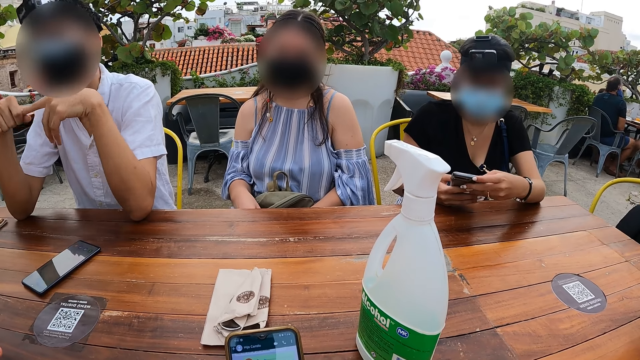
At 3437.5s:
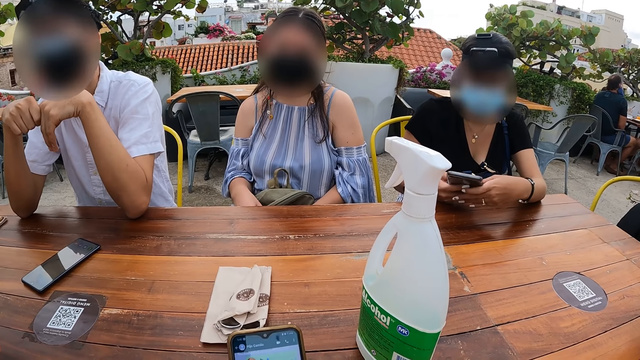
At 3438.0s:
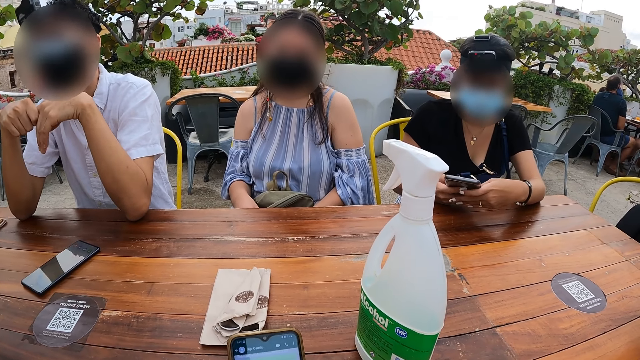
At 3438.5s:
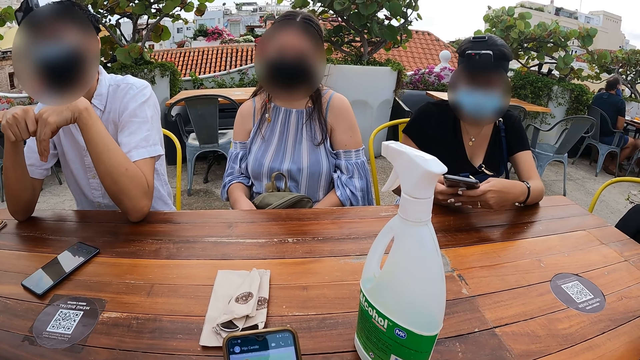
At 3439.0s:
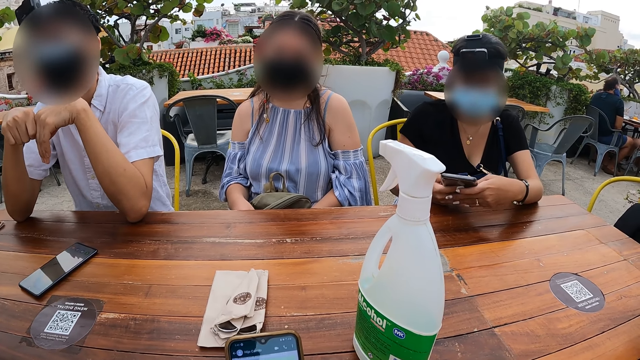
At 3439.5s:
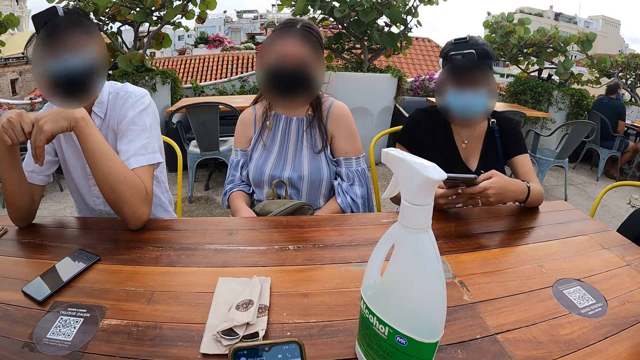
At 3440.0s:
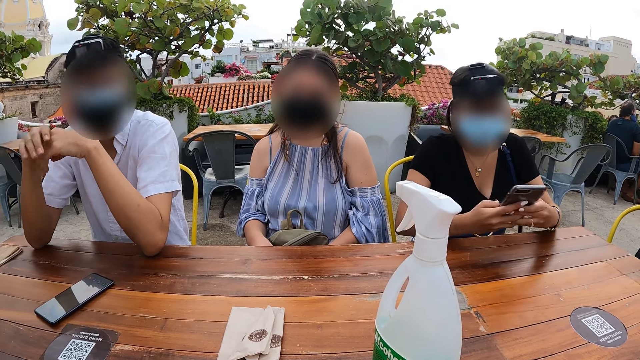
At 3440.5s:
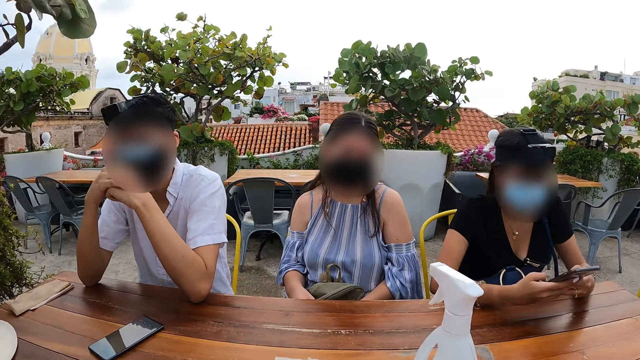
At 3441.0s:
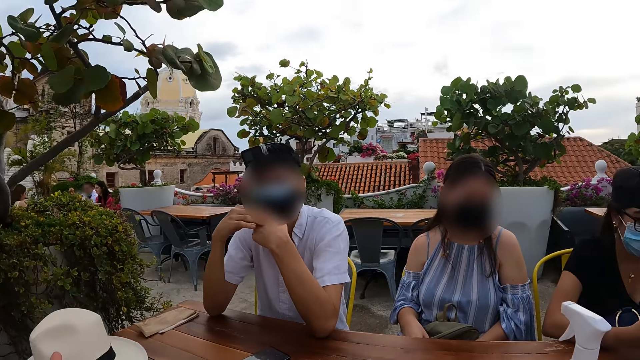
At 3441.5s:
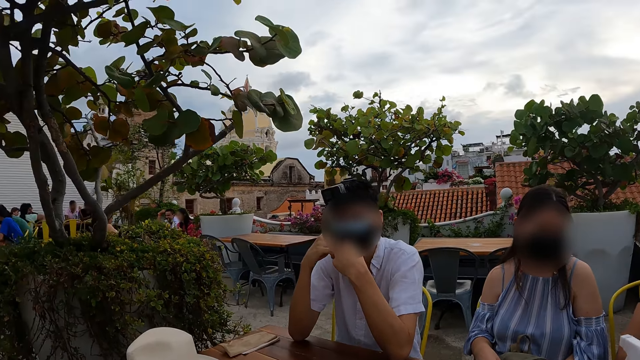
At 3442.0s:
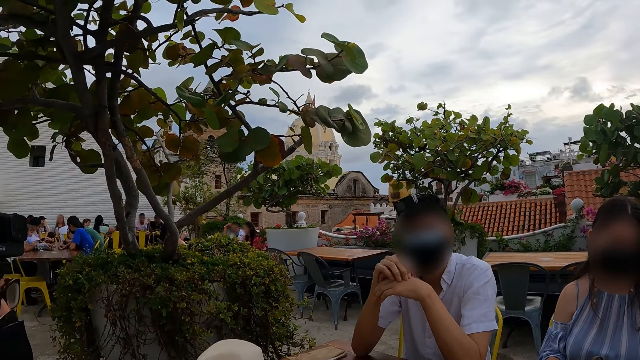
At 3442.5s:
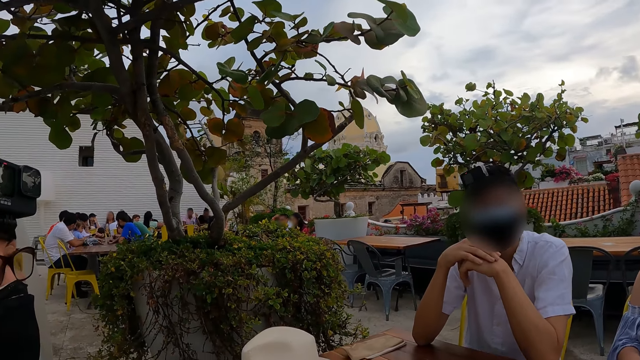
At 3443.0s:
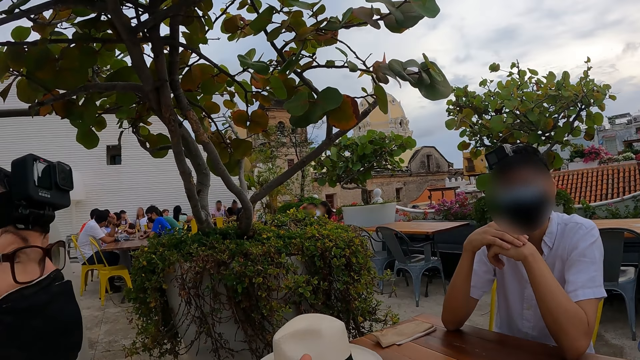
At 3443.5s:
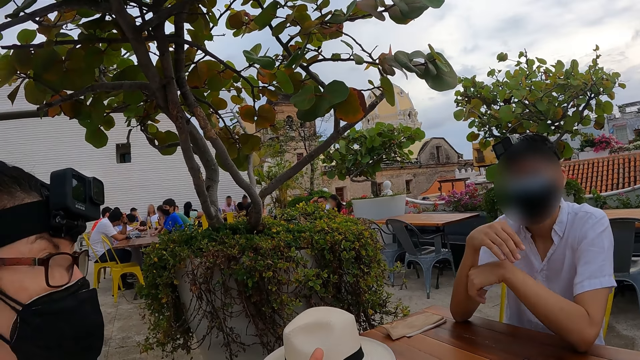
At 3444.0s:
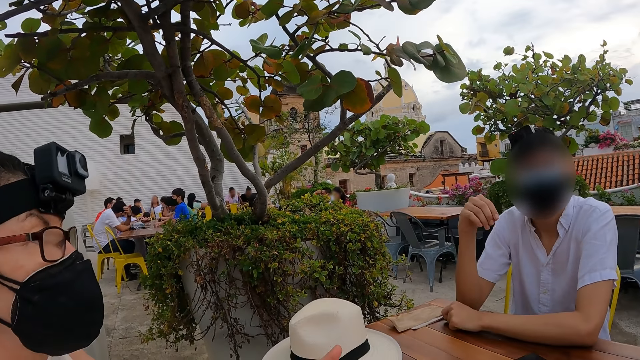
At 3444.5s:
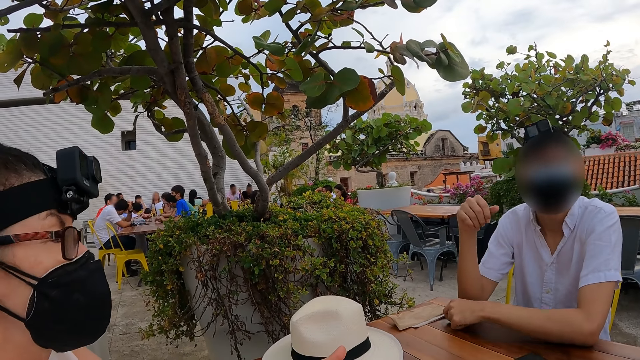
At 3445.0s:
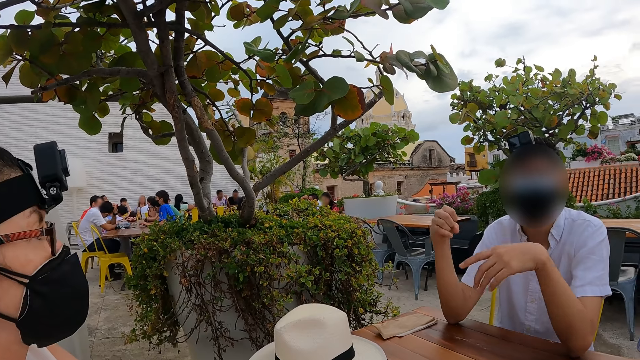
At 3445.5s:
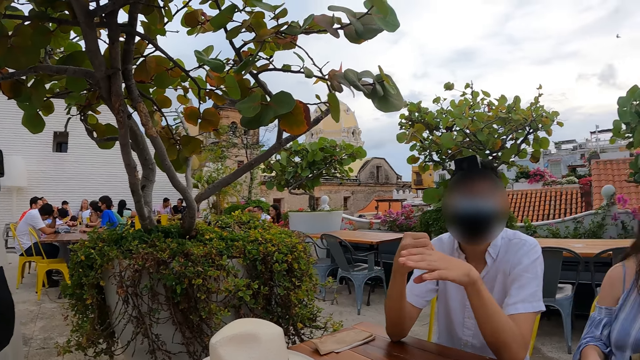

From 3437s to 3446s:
The camera wearer looks around the compound.

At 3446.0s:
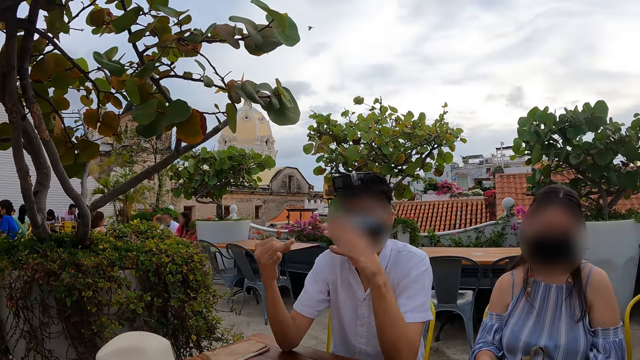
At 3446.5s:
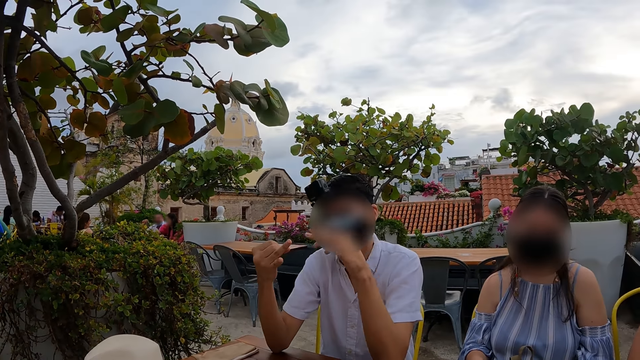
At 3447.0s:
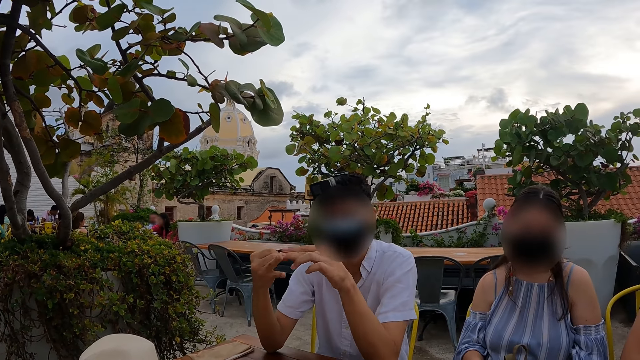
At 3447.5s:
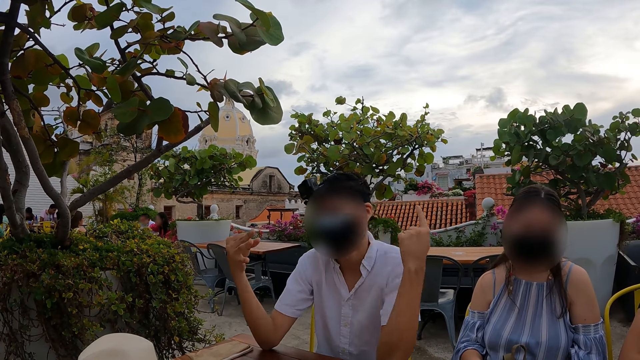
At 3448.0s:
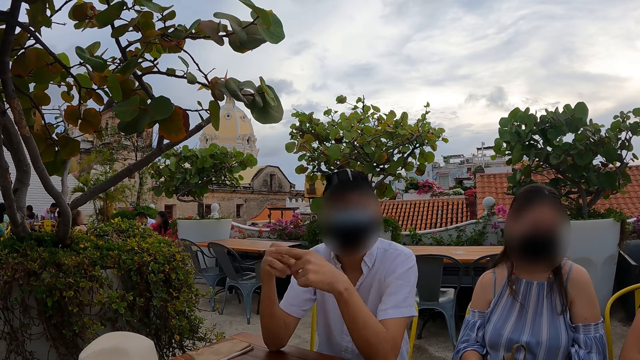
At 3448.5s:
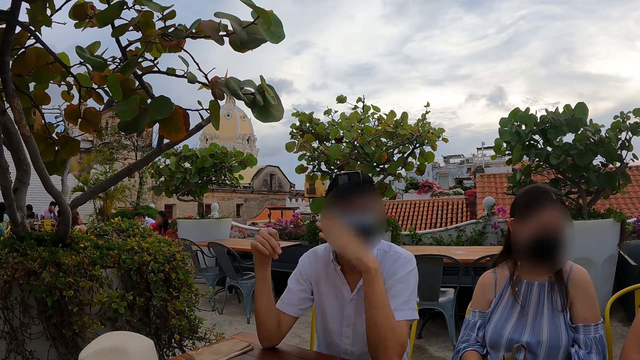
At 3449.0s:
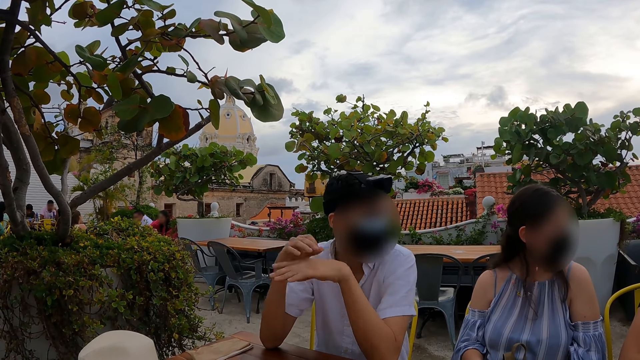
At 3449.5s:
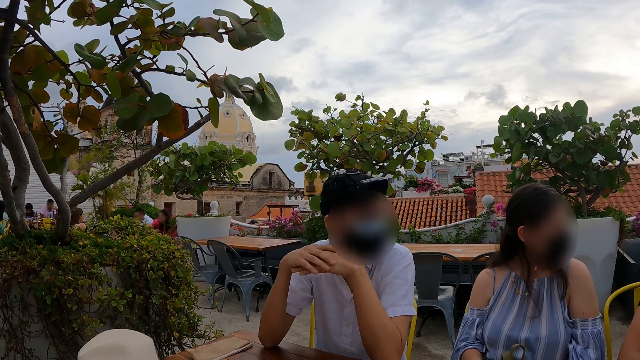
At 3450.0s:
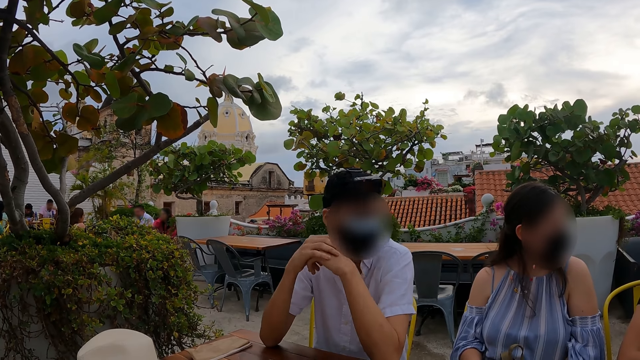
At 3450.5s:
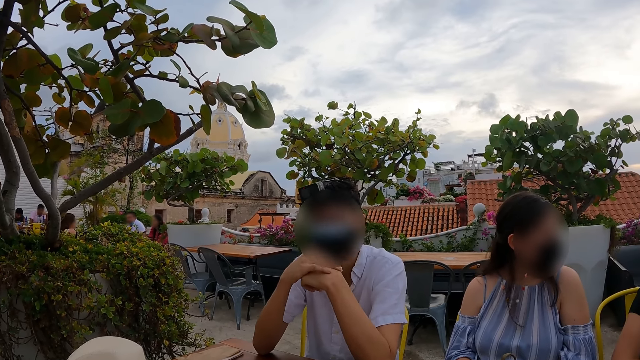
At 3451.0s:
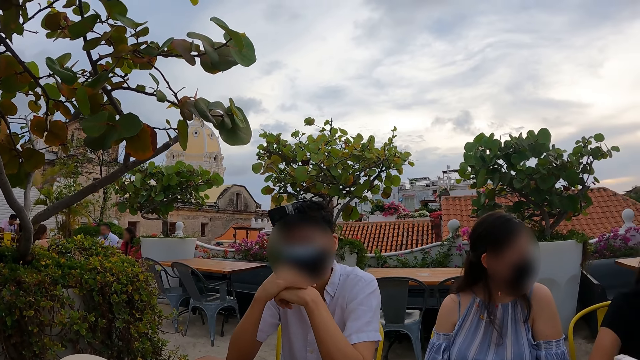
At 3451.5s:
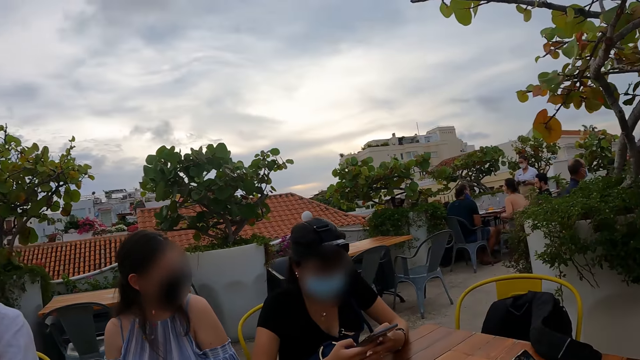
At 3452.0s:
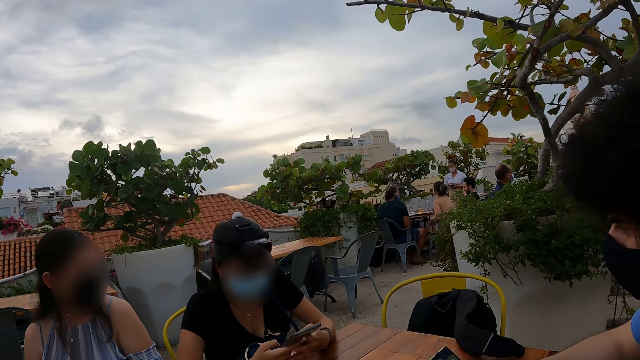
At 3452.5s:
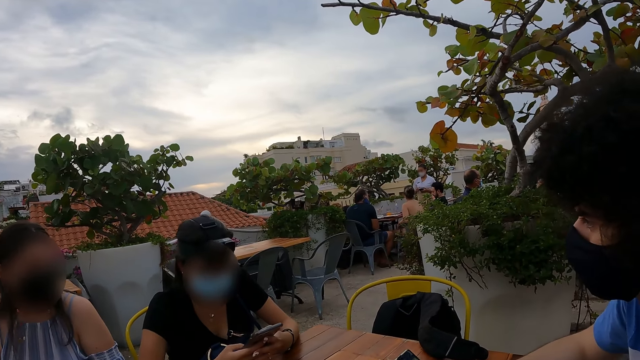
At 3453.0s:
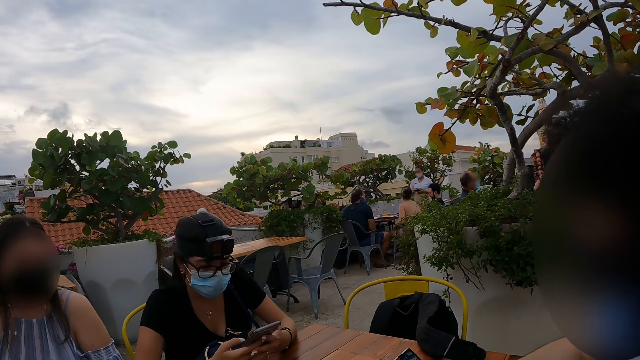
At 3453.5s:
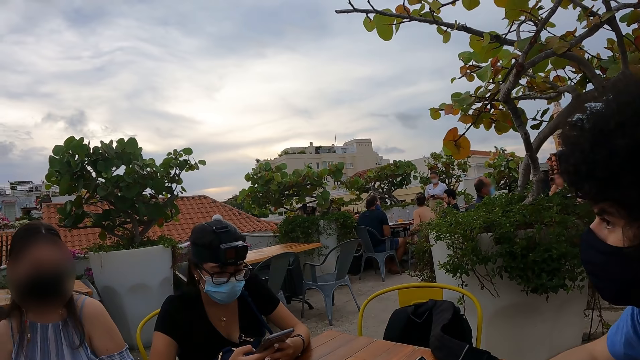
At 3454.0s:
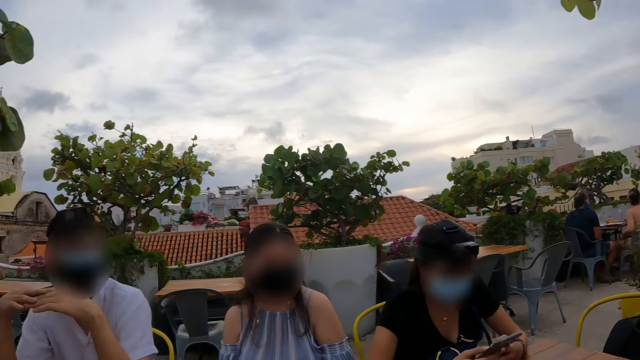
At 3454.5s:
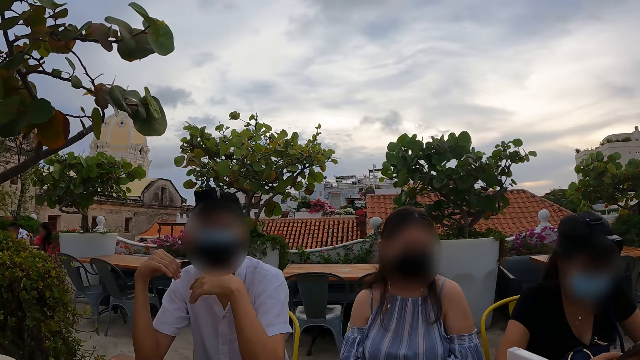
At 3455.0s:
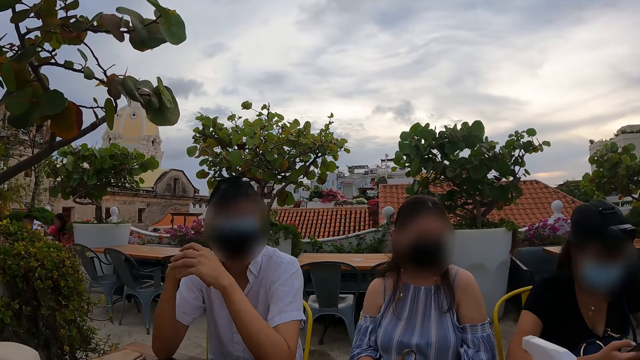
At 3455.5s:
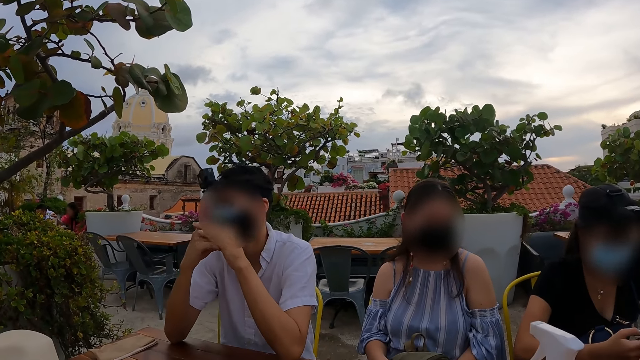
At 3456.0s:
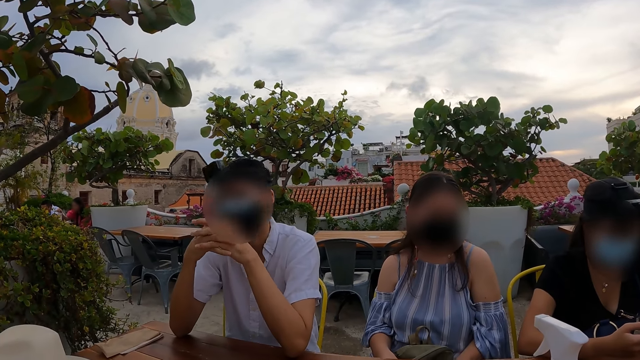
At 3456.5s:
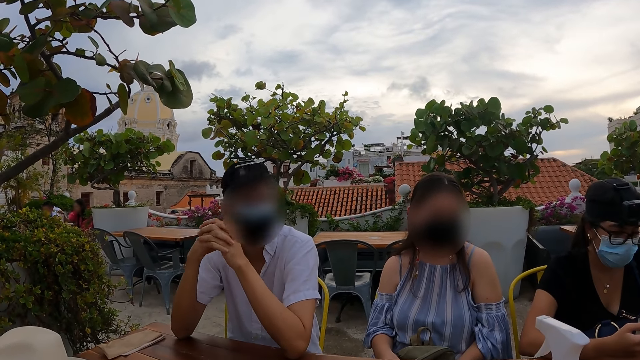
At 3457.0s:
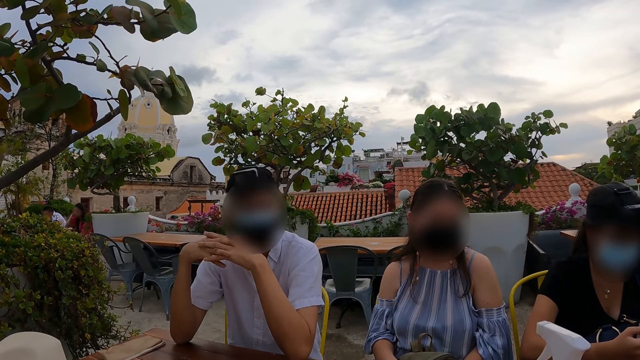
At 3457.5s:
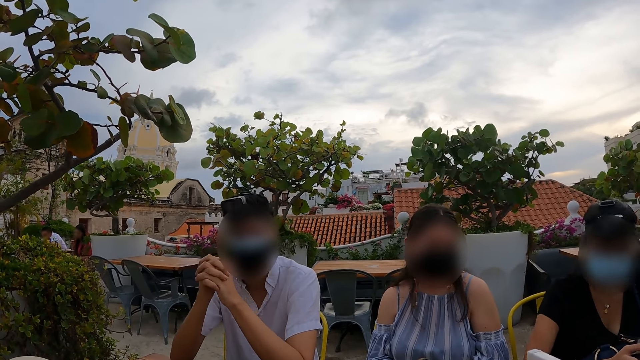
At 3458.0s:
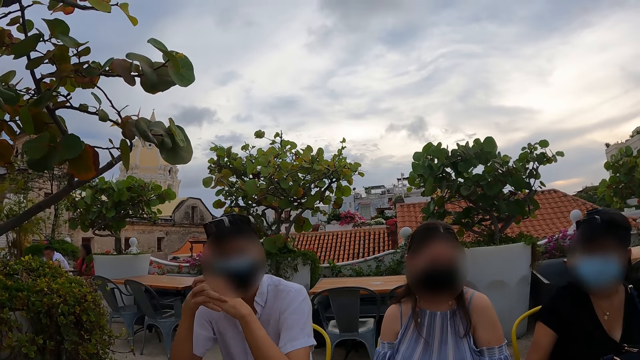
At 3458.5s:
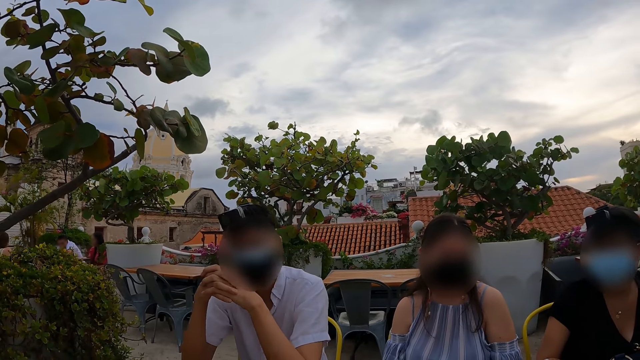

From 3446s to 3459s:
A man interacts with the camera wearer. The camera wearer looks around. The man clasps hands.
